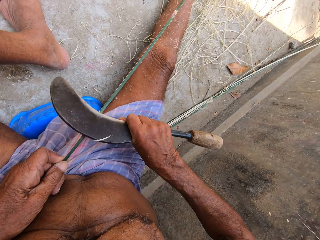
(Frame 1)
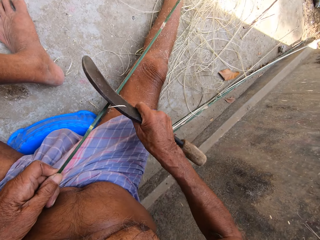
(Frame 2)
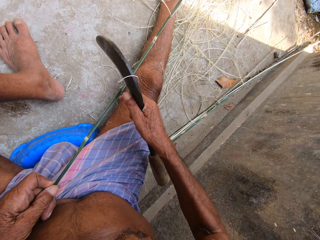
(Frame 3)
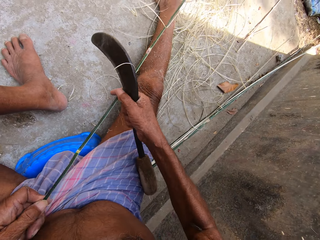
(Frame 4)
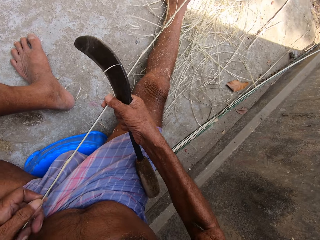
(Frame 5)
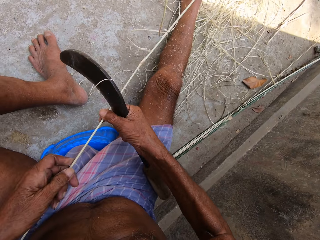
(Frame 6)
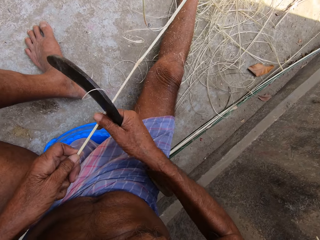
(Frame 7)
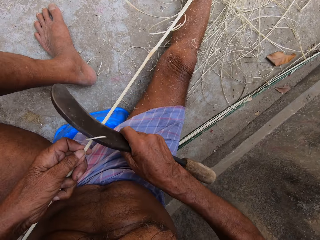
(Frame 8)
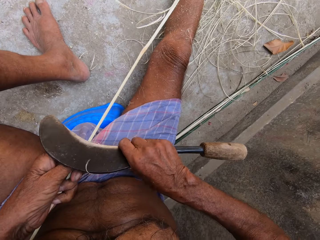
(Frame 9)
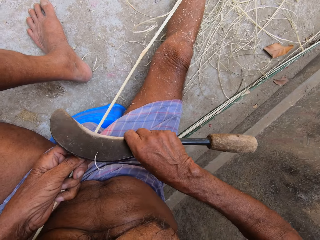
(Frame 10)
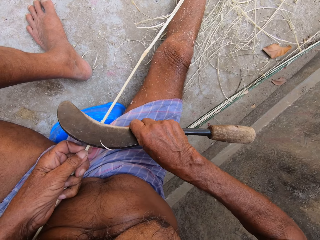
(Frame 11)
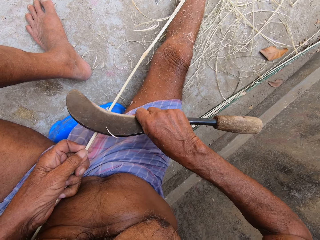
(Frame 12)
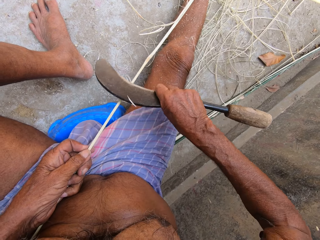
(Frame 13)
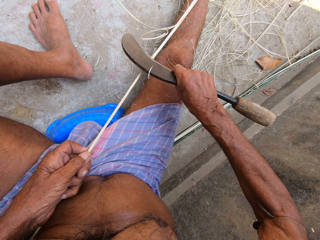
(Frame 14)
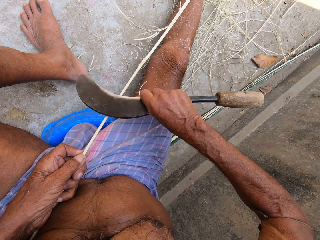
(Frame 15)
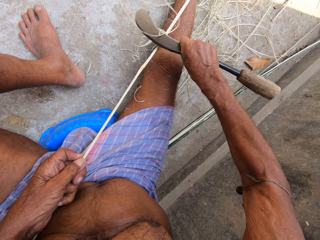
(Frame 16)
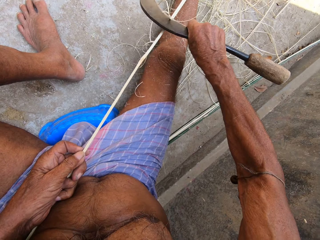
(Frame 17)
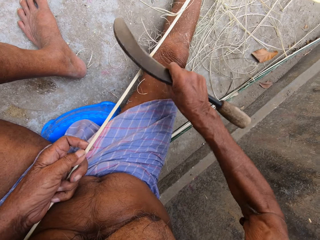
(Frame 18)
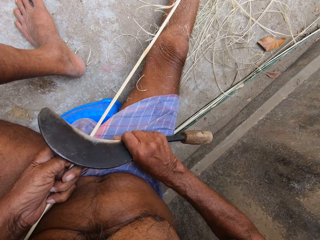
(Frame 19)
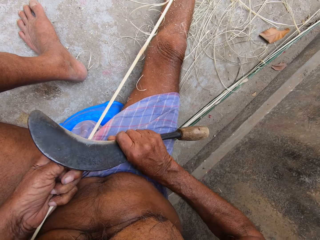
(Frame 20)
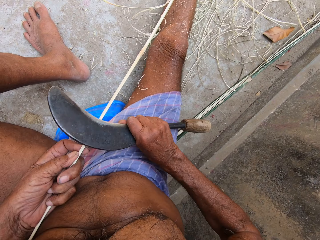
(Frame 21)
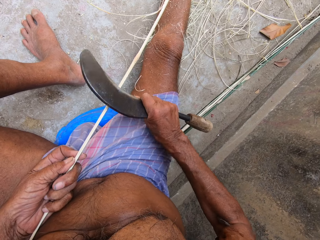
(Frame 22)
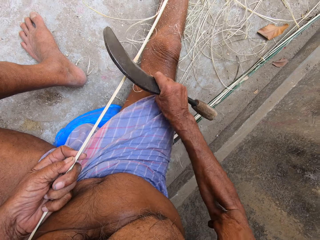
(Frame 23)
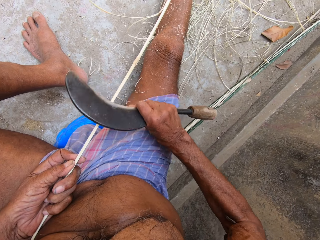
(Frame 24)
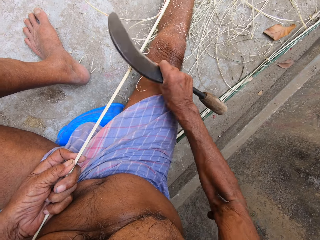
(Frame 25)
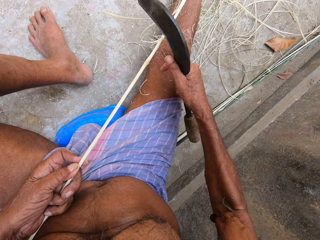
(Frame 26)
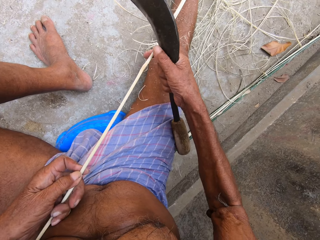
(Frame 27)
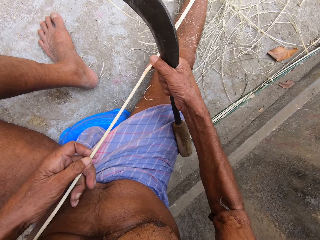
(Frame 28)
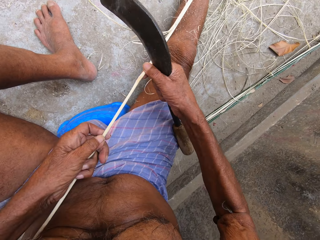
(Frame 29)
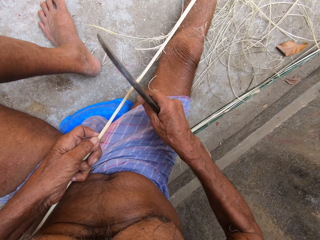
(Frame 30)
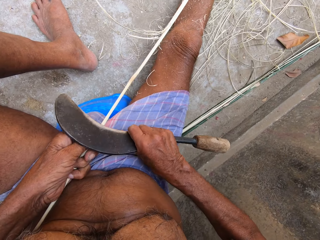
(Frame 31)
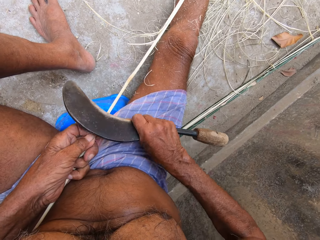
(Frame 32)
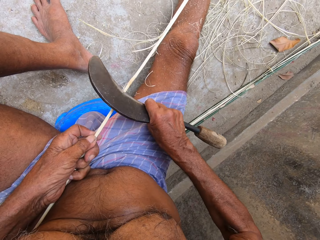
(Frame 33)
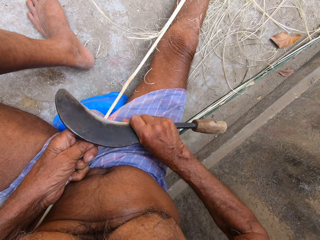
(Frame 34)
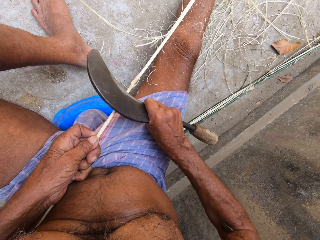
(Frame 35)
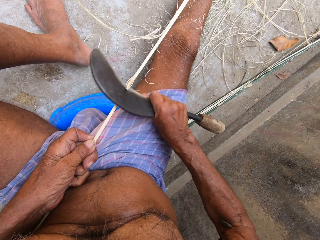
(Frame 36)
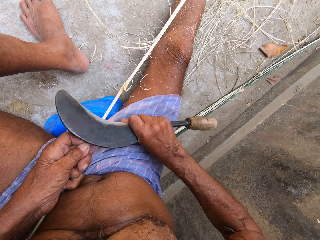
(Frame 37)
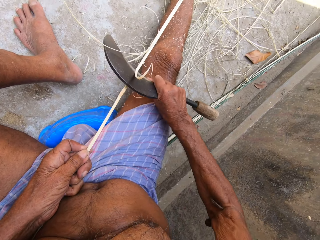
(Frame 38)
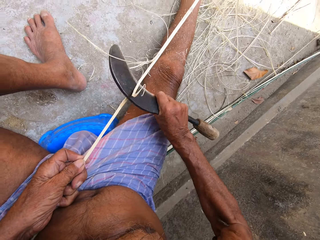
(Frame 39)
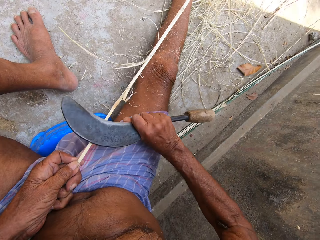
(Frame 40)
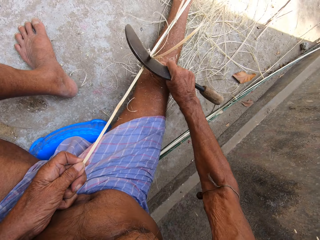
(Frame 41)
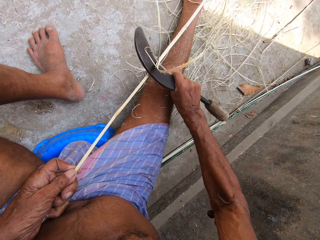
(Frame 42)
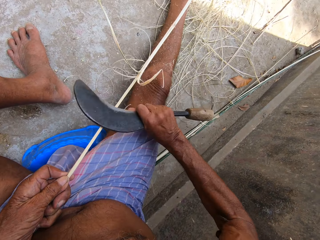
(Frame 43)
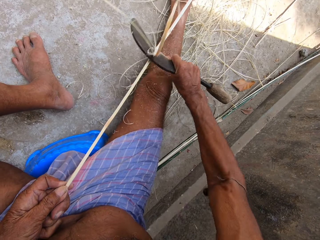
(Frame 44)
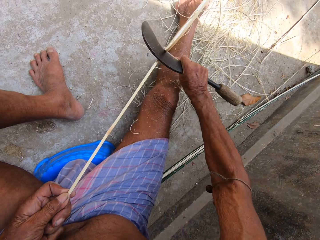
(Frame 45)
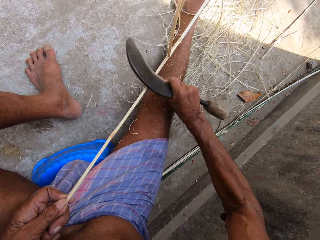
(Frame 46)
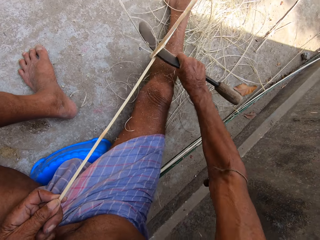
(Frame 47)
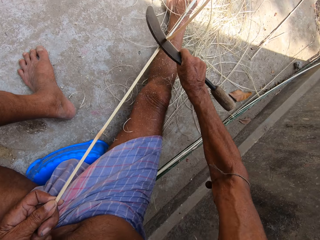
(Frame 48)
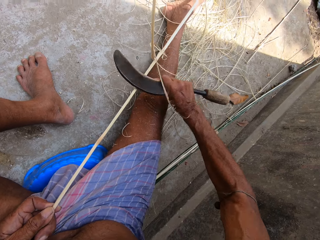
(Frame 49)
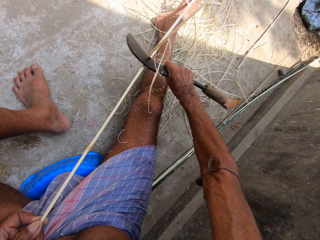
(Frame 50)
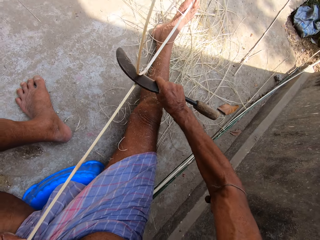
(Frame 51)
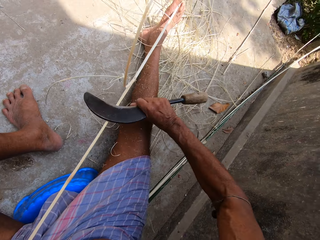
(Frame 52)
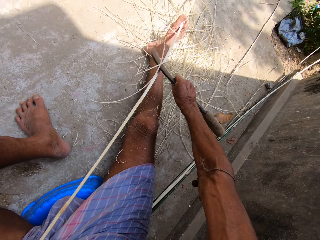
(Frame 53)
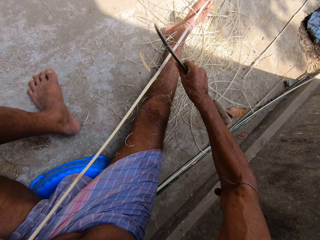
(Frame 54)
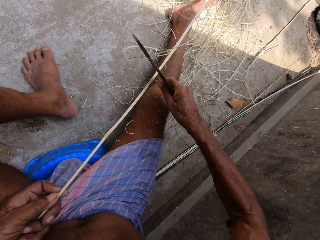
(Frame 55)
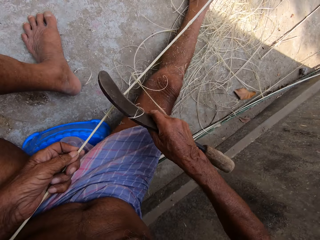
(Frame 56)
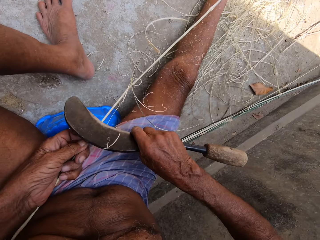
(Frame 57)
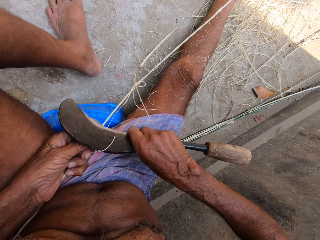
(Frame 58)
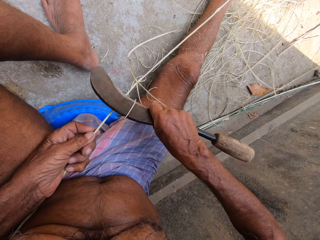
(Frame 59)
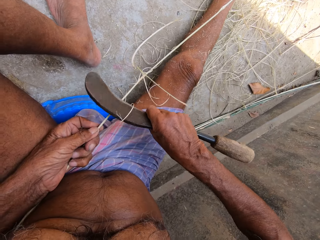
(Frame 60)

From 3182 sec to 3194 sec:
The camera wearer moves the bamboo strip in his hands. He pulls the strand of fiber. He peels the bamboo strip with the weaving knife in his right hand. He smoothens the strand of fiber. He moves the bamboo strip in his hands. He pulls the strand of fiber. He peels the bamboo strip with the weaving knife in his right hand. He smoothens the strand of fiber.

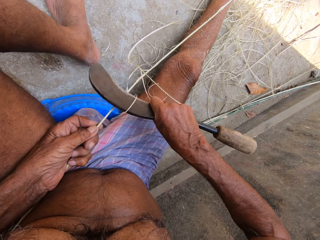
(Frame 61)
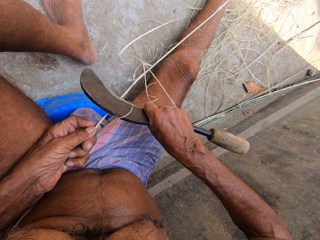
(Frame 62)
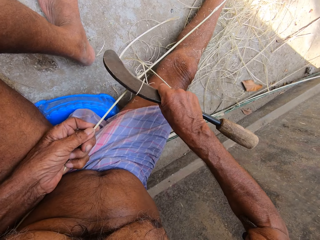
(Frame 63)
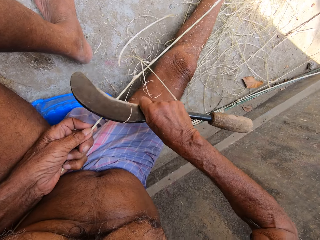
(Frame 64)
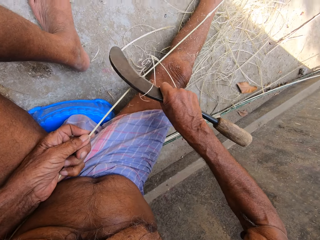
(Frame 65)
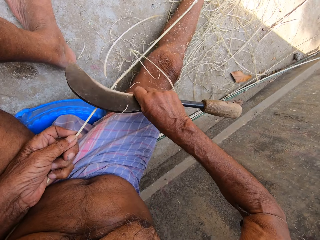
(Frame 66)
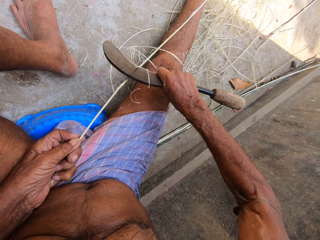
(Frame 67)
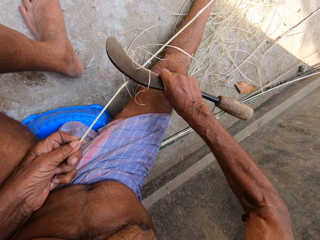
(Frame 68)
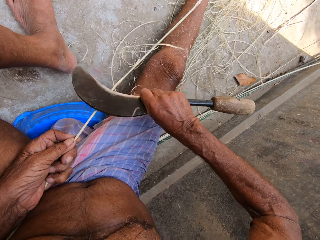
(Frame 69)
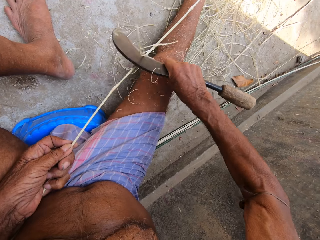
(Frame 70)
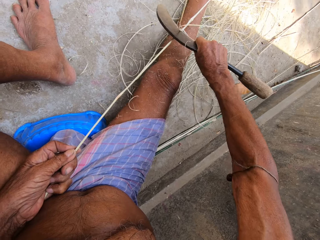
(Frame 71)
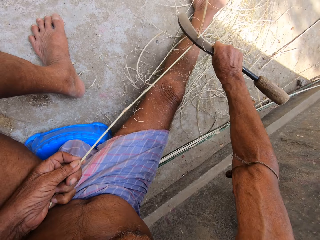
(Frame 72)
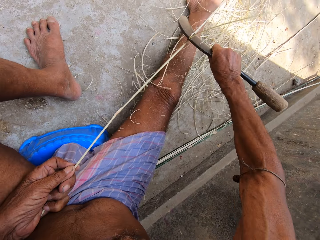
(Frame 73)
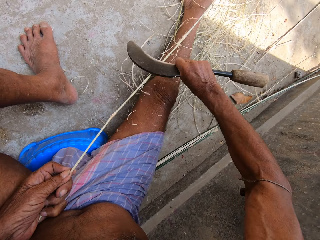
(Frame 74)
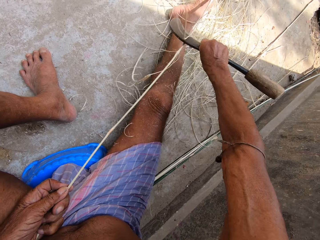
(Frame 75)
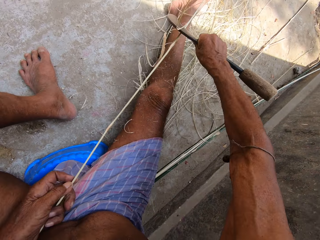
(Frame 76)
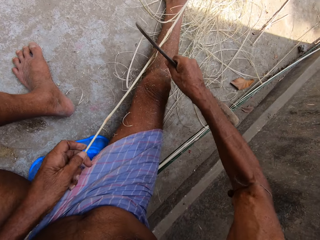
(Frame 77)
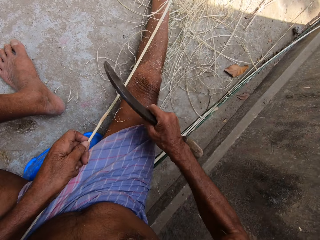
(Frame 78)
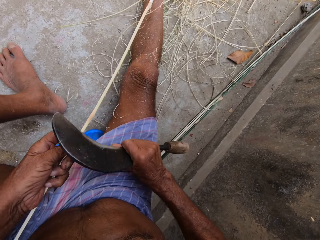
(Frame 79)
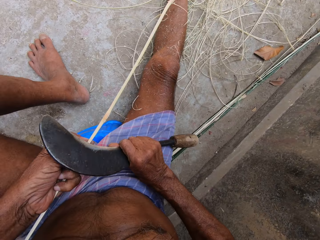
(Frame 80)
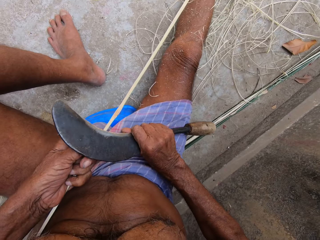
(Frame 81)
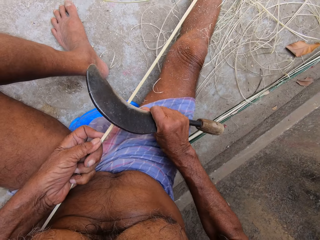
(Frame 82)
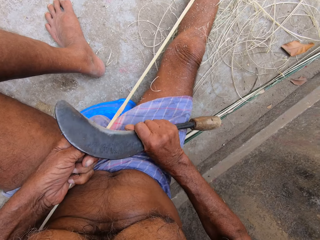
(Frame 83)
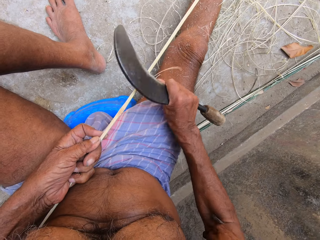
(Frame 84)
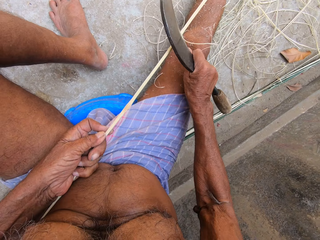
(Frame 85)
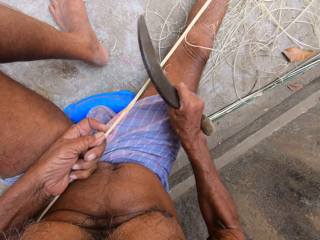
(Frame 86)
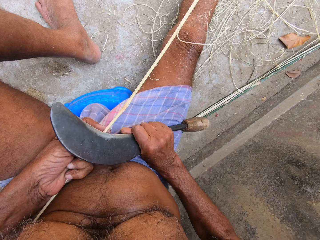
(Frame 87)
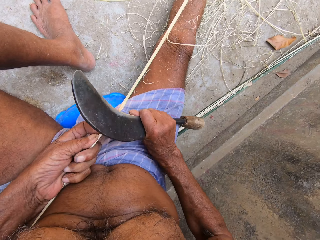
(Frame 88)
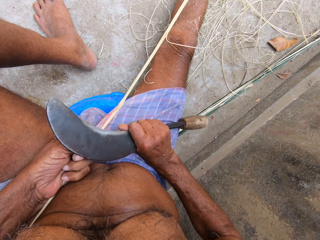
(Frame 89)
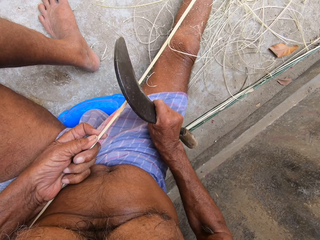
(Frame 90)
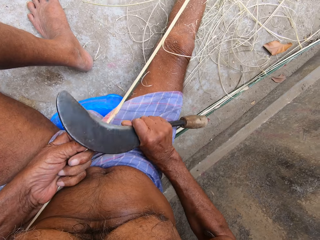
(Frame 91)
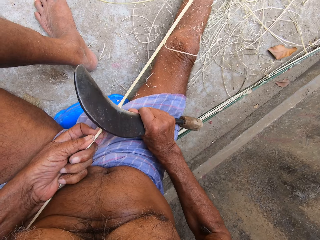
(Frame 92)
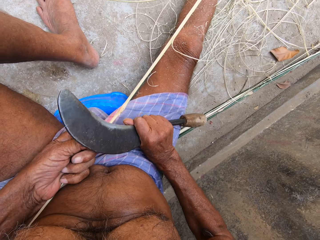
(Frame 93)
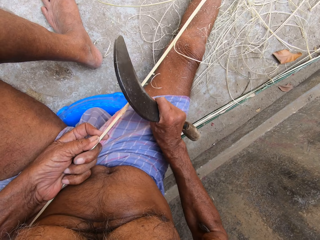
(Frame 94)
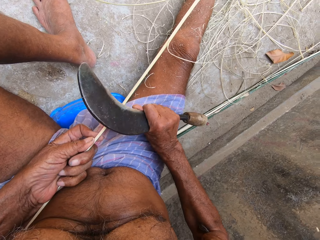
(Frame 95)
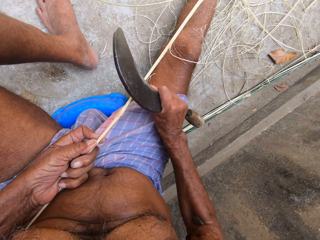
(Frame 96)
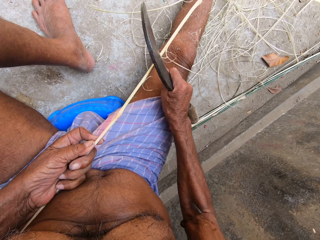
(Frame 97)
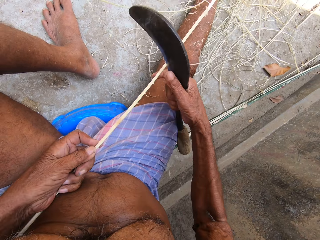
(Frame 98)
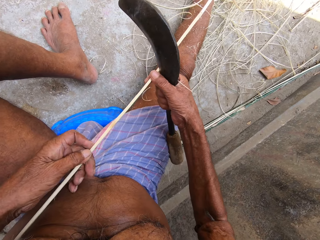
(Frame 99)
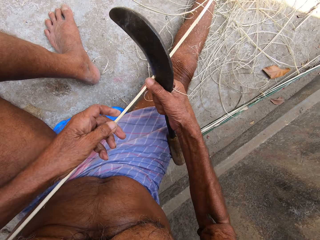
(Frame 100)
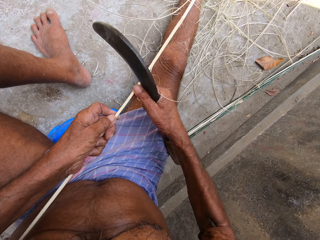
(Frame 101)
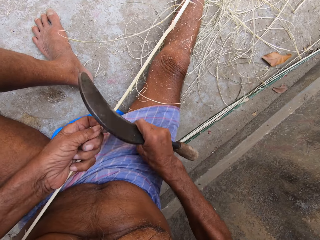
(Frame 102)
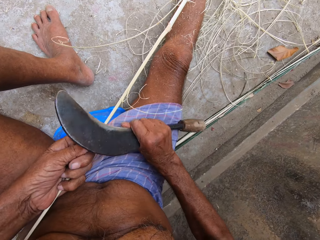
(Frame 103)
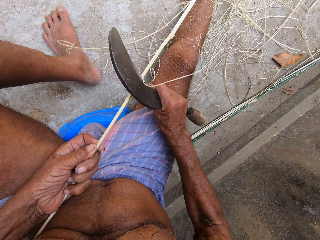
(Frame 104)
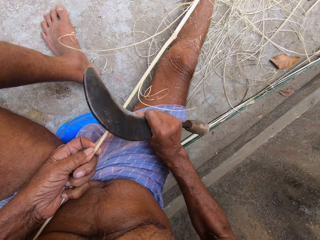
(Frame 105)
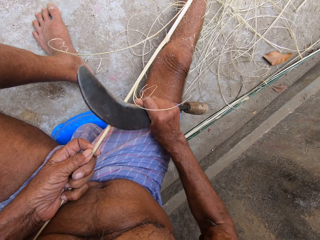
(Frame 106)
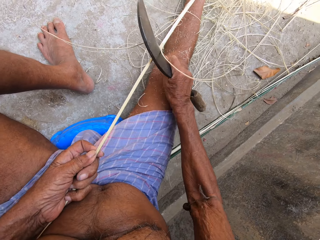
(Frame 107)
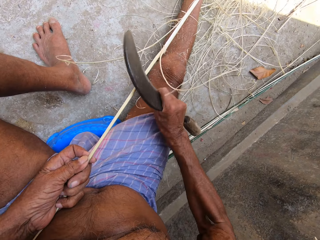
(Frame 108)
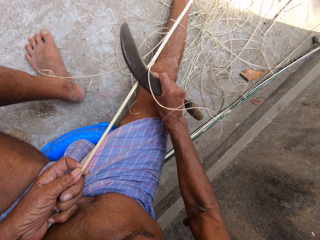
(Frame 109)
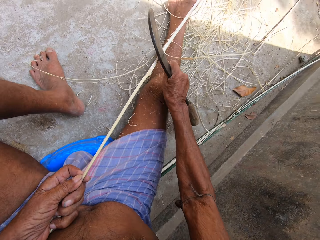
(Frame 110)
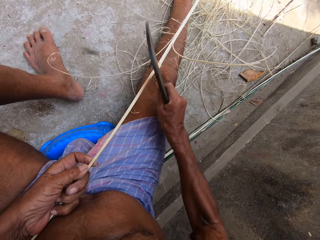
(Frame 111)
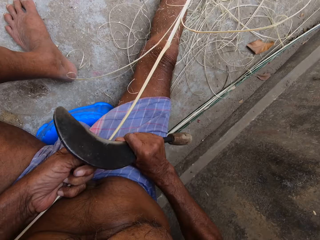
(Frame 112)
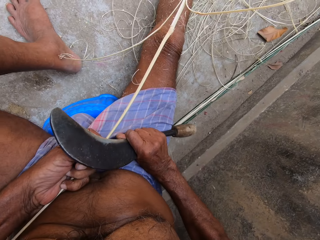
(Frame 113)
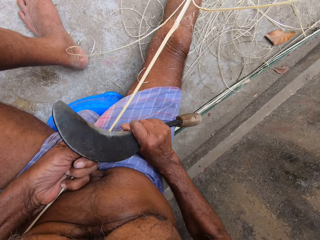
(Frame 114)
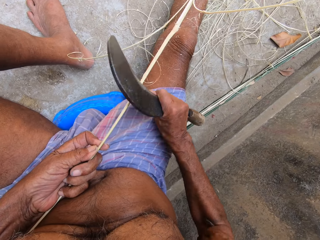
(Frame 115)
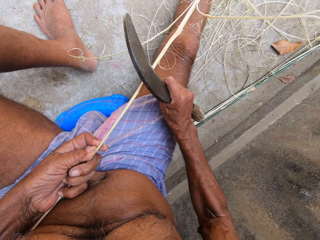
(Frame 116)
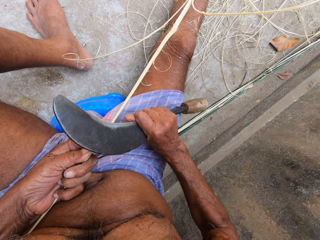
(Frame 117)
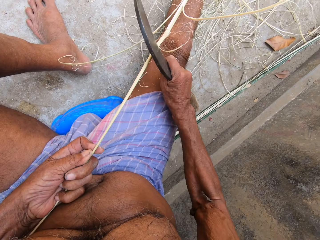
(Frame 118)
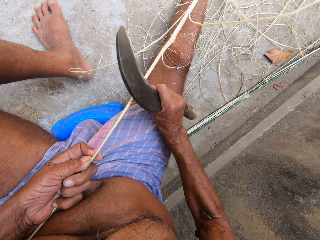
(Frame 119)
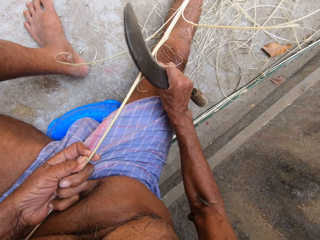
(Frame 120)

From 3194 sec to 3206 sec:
The camera wearer pulls the strand of fiber and smoothens the strand of fiber. He moves the bamboo strip in his hands. He pulls the strand of fiber. He peels the bamboo strip with the weaving knife in his right hand. He smoothens the strand of fiber.
